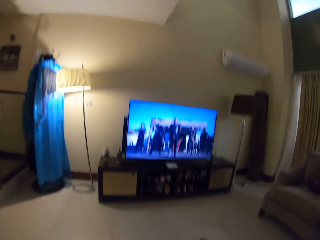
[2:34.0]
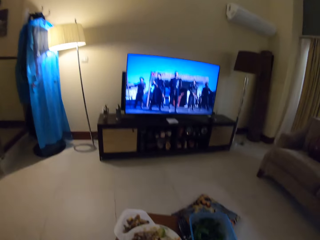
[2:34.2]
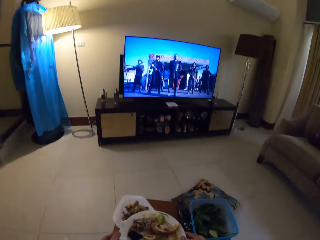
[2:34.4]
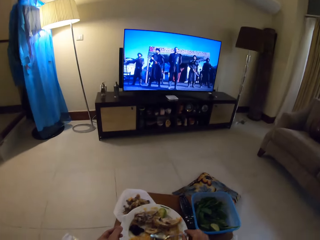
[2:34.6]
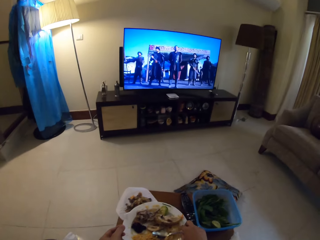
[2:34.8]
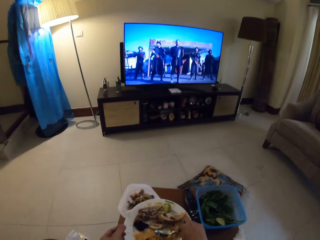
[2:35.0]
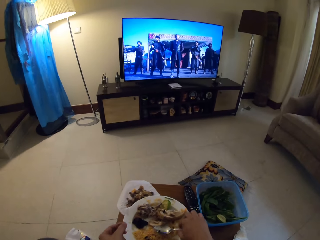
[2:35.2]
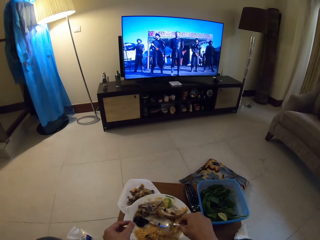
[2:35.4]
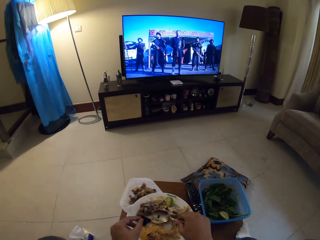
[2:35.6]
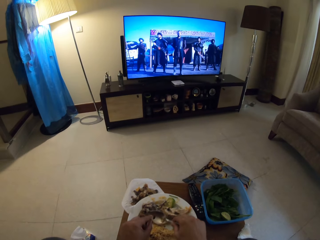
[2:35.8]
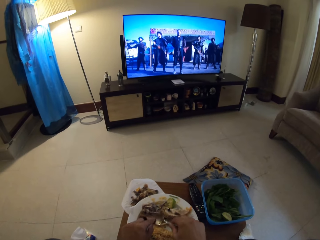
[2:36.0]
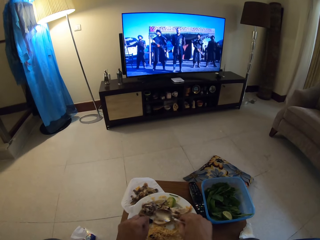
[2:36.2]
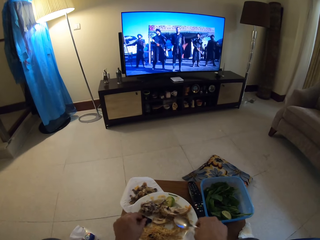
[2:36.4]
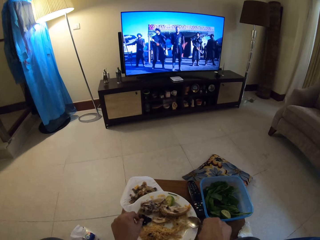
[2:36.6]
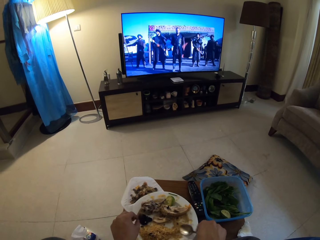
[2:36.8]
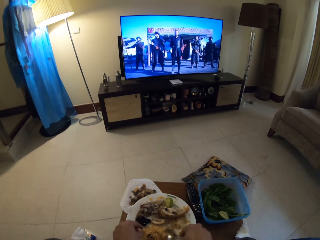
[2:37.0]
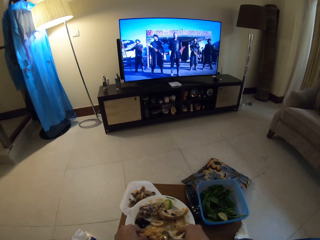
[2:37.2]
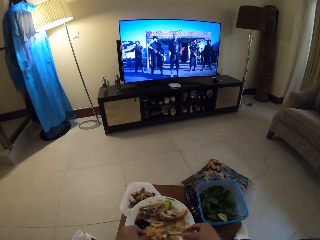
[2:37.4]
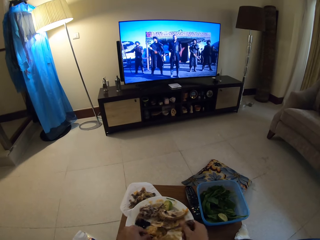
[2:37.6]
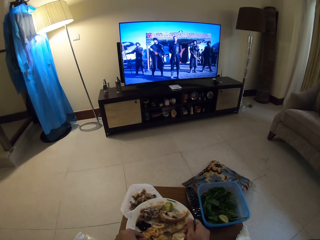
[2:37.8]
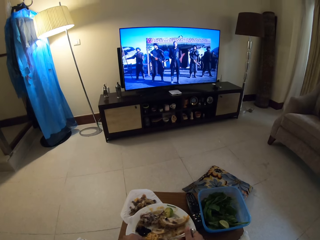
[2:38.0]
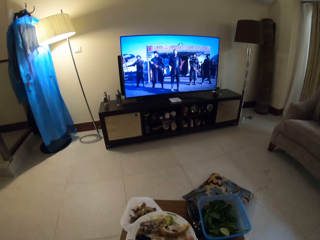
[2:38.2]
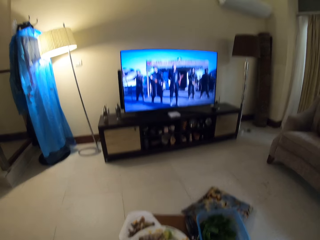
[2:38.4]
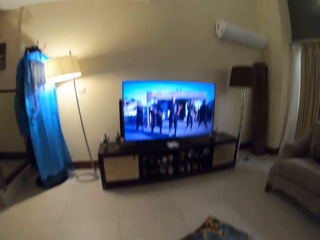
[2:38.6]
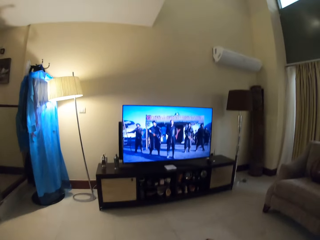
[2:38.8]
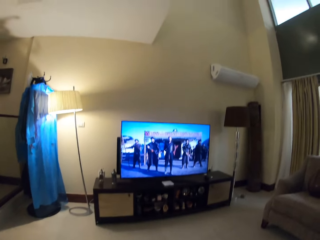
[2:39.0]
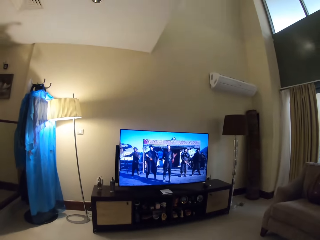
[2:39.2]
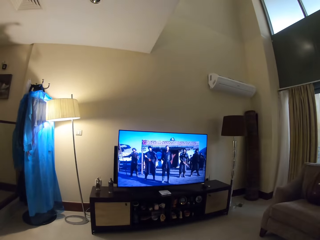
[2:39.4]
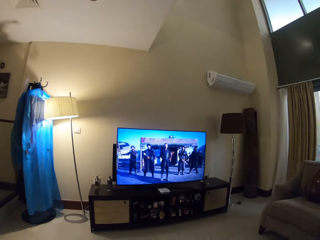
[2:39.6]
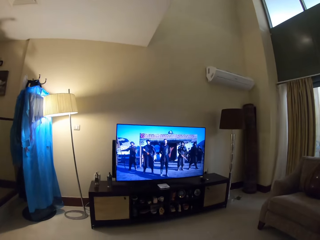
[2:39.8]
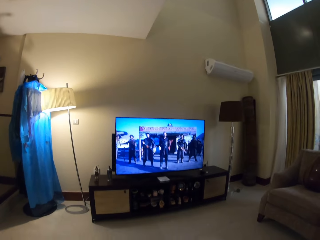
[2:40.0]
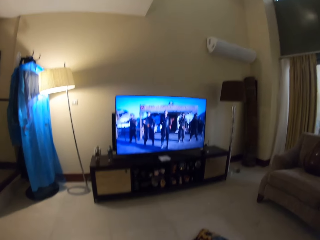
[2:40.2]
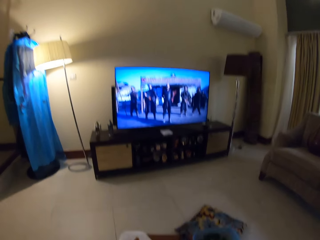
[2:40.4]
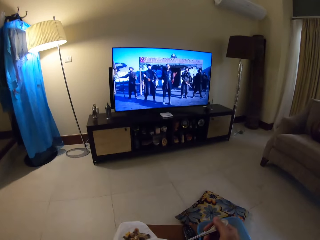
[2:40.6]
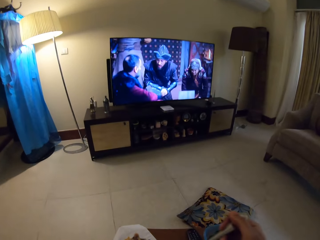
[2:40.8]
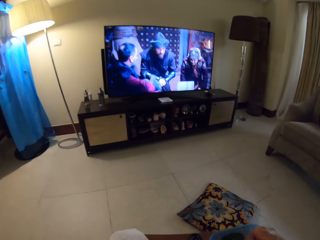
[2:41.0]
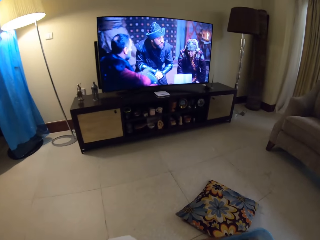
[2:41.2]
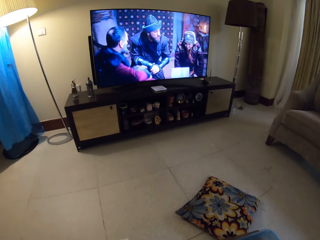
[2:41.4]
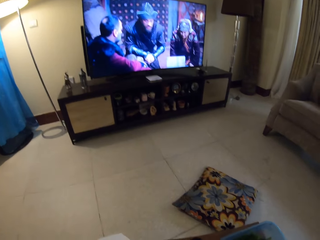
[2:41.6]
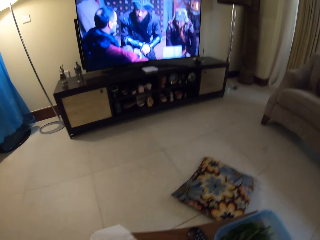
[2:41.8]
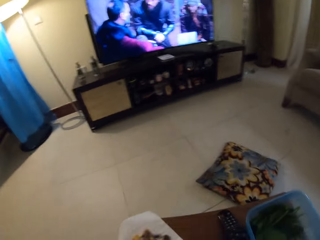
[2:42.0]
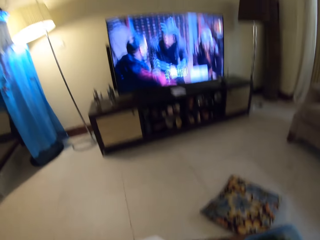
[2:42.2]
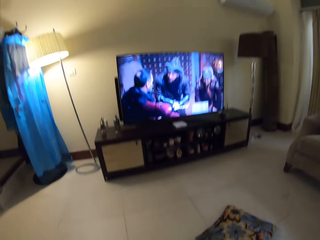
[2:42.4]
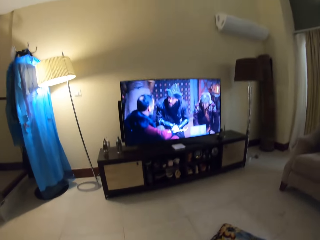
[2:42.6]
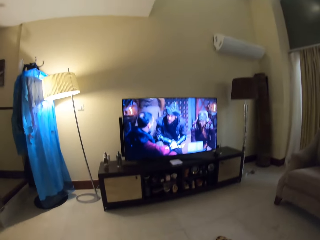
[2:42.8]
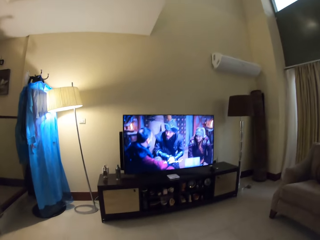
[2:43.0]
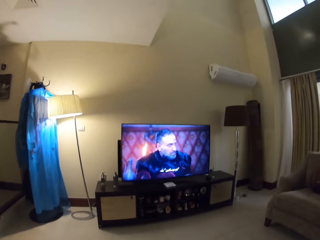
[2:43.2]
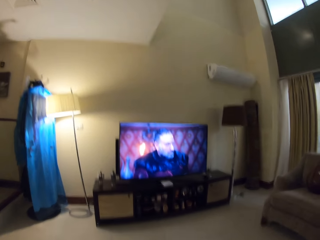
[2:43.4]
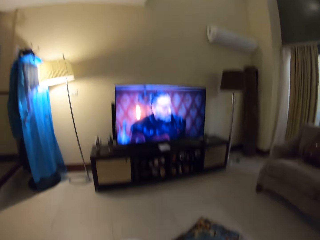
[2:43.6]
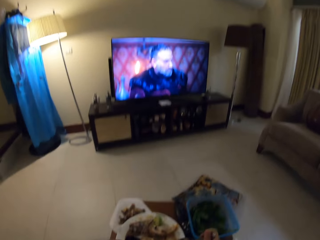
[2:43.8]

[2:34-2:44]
The camera wearer picks a spoon from the plate. They pick food from the plate using the spoon. They watch television.

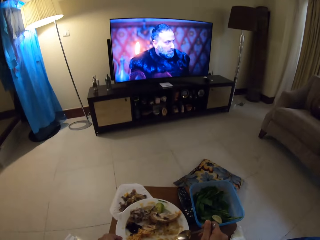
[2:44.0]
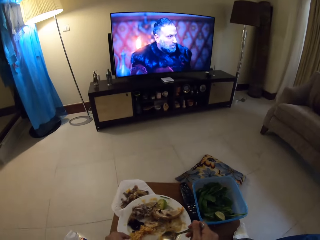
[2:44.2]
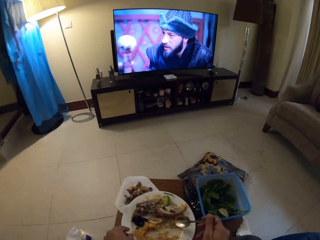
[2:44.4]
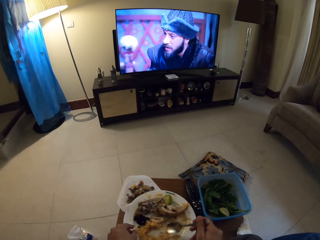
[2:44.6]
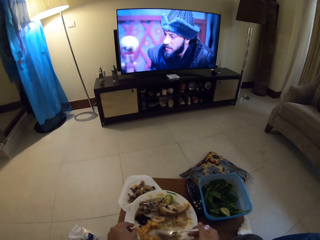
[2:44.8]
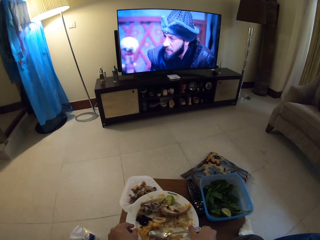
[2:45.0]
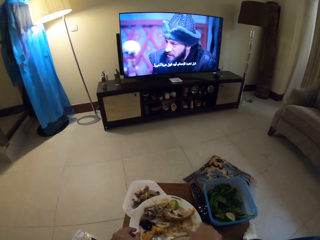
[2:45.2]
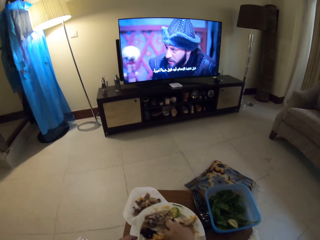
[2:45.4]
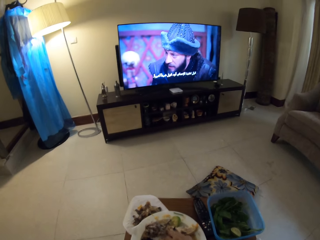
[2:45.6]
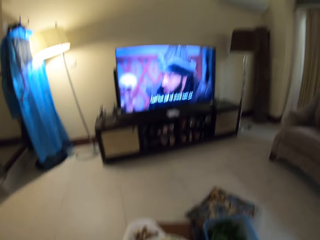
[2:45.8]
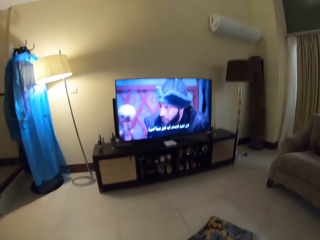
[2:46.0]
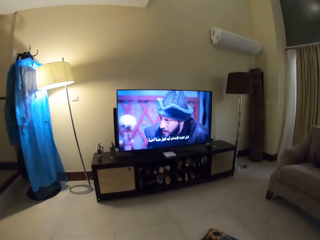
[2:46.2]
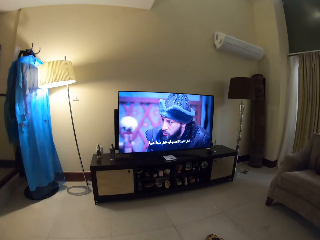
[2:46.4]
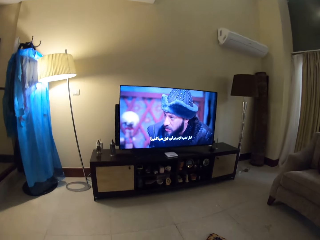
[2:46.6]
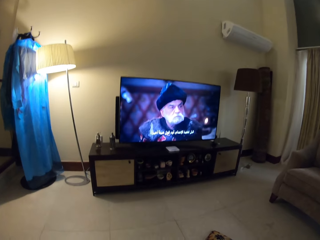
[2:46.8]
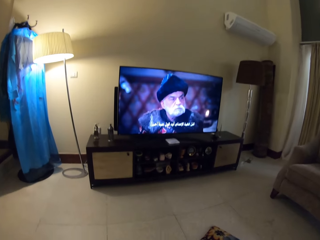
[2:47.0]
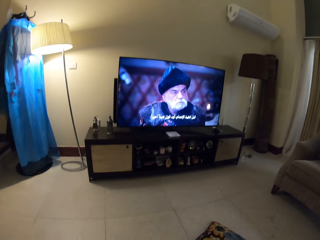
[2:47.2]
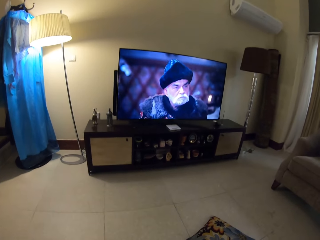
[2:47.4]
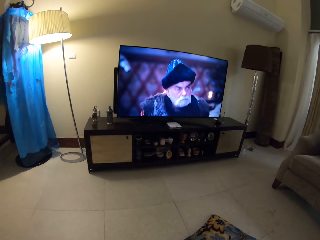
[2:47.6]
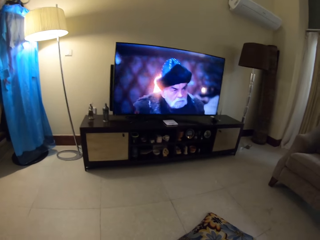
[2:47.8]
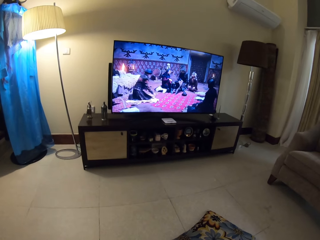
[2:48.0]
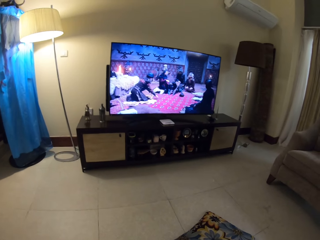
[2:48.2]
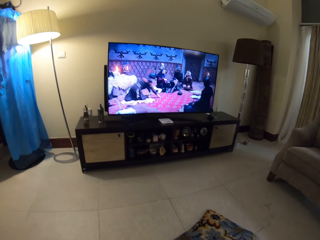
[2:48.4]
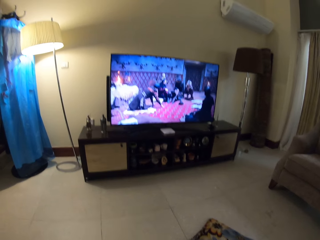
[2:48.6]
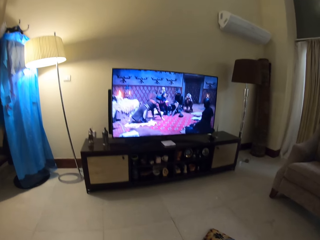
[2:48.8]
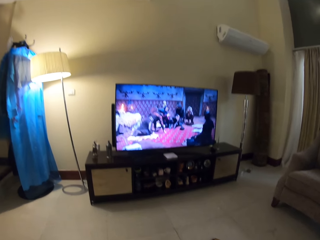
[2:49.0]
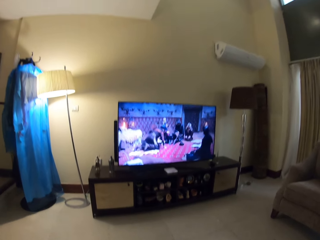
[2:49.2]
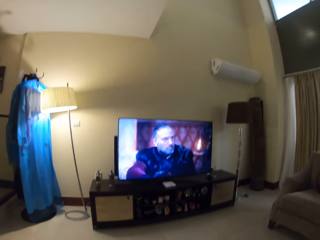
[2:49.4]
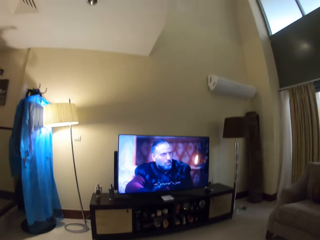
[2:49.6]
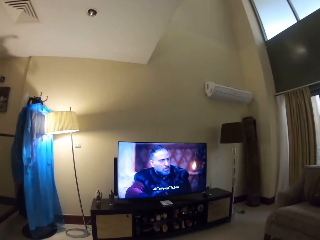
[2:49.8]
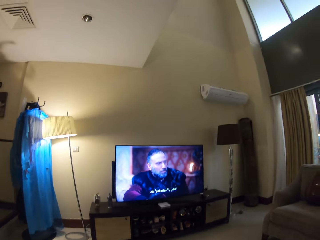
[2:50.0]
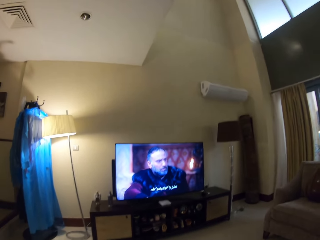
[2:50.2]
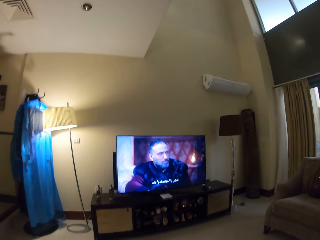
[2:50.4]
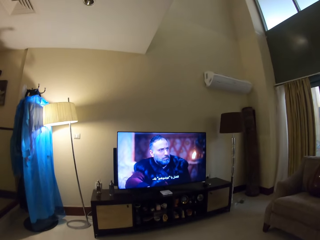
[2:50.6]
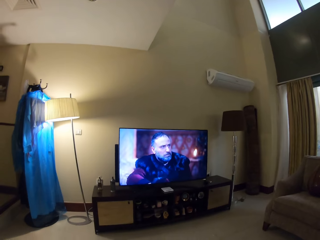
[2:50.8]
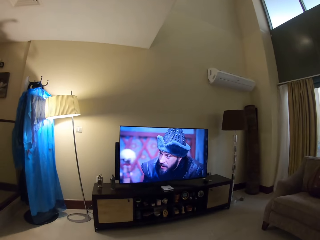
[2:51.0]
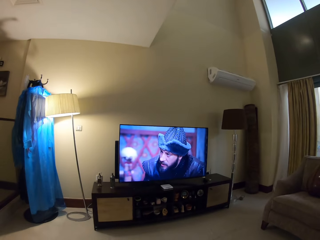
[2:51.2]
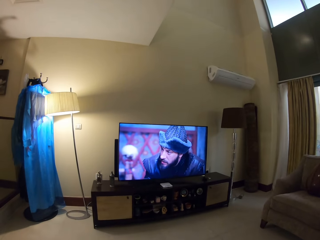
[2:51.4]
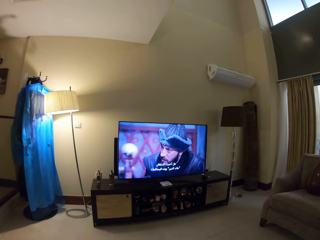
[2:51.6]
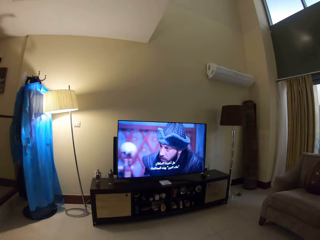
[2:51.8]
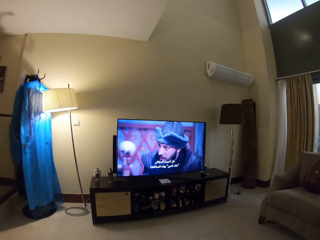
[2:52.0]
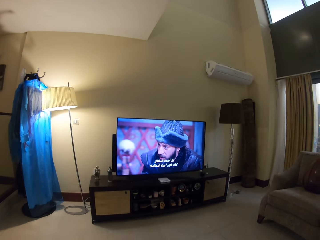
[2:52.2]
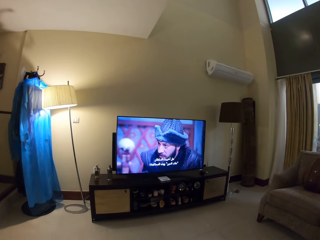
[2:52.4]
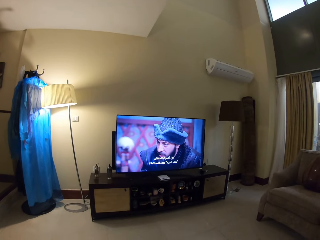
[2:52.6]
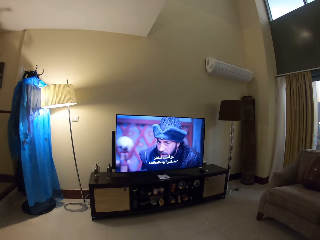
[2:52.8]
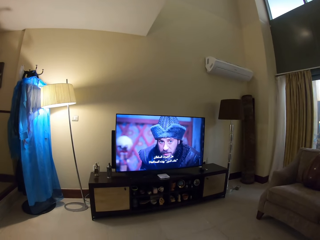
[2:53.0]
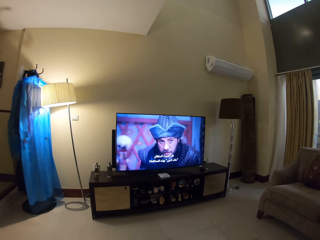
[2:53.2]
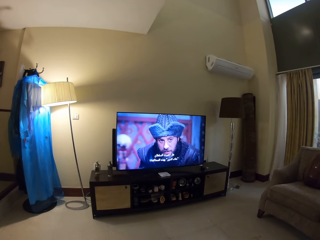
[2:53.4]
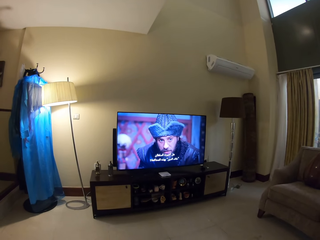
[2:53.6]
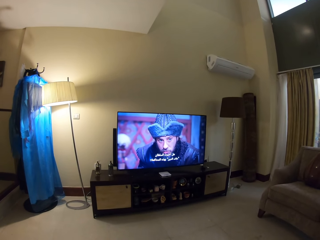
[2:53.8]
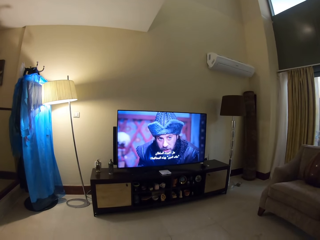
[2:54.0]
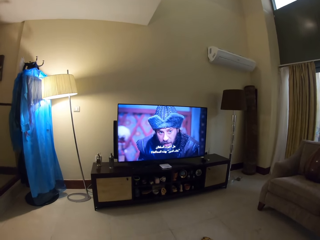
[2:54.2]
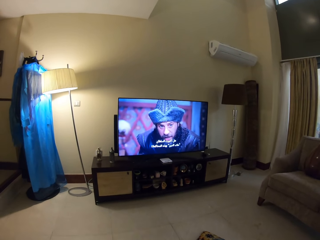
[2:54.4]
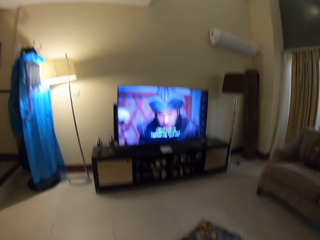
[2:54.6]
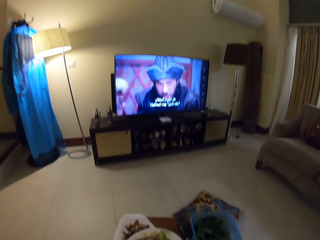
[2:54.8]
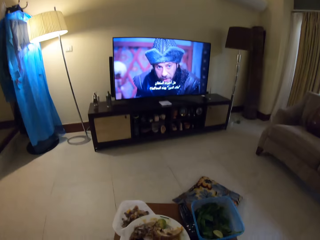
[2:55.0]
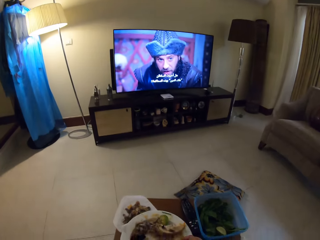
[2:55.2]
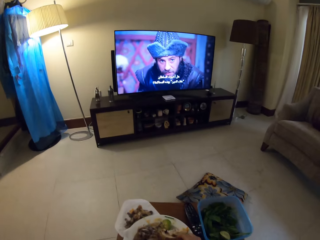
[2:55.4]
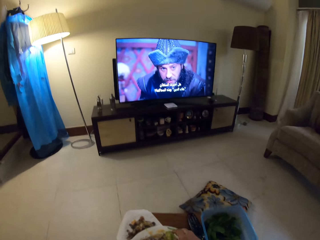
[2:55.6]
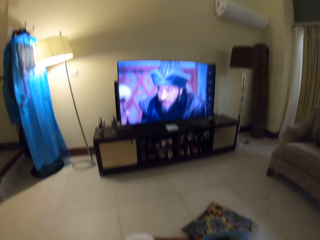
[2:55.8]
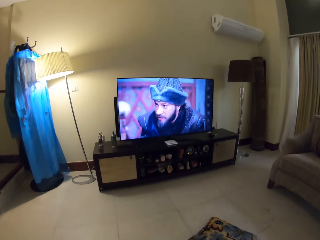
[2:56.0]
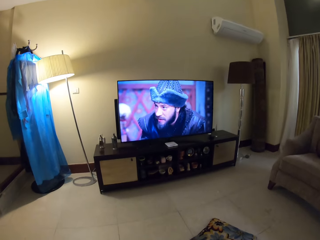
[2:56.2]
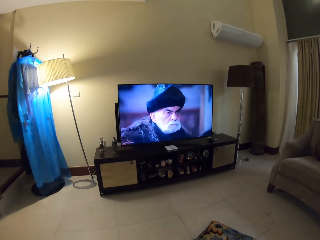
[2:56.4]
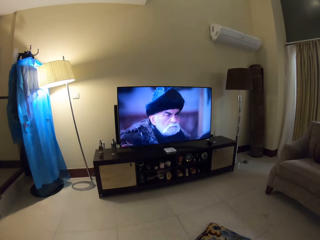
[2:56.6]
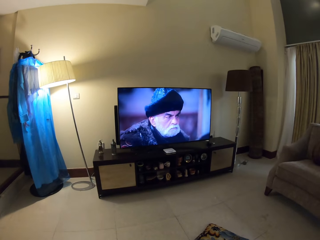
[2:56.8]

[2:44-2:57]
The camera wearer scoops rice from the plate. They watch television.
